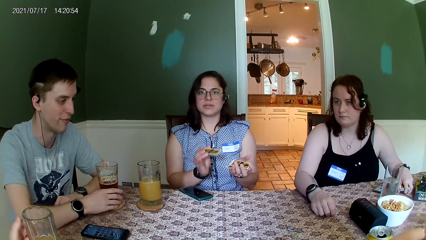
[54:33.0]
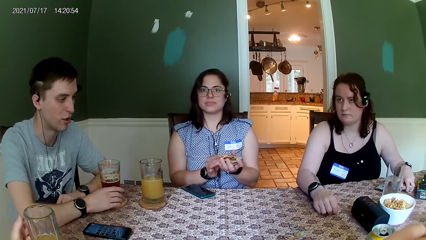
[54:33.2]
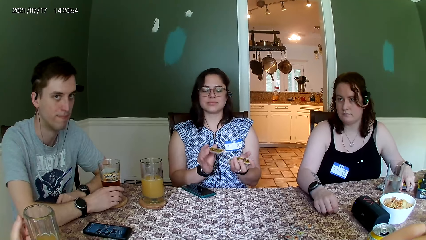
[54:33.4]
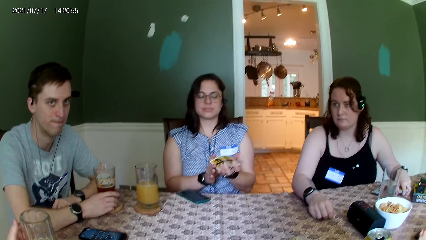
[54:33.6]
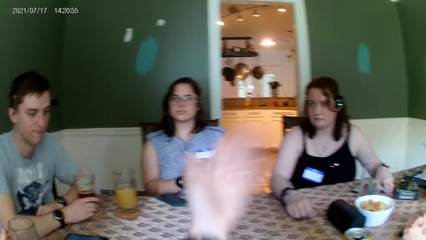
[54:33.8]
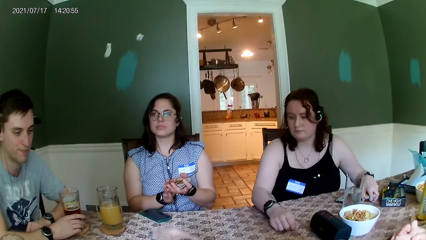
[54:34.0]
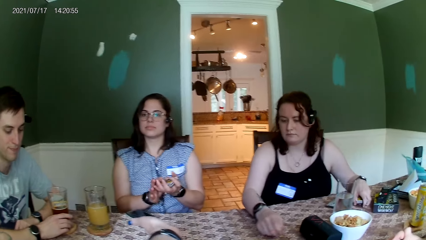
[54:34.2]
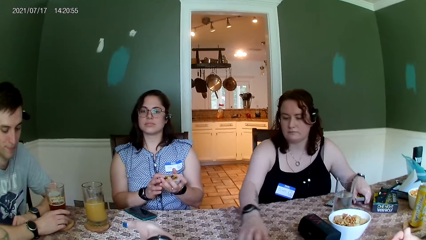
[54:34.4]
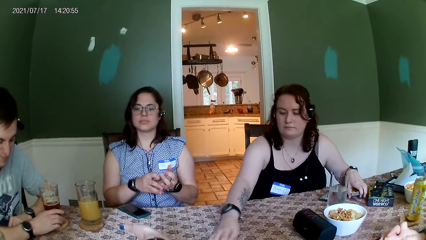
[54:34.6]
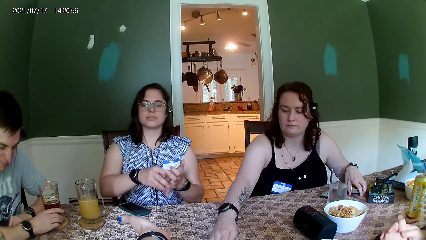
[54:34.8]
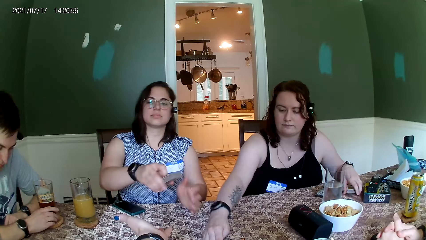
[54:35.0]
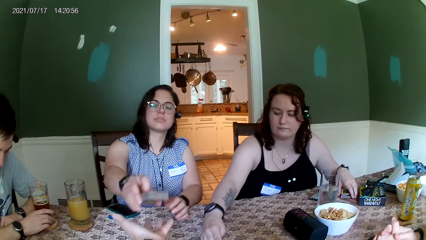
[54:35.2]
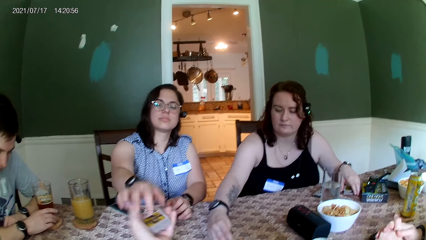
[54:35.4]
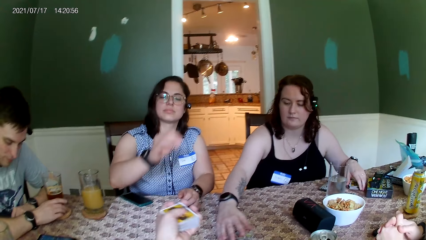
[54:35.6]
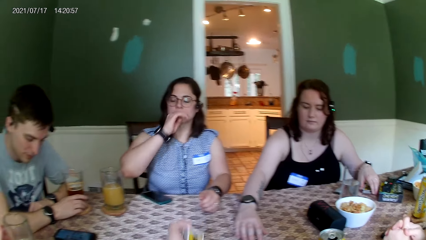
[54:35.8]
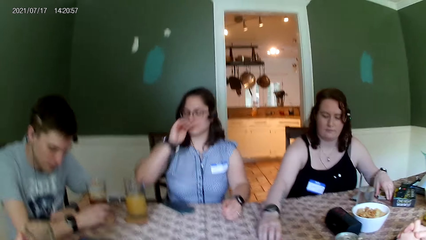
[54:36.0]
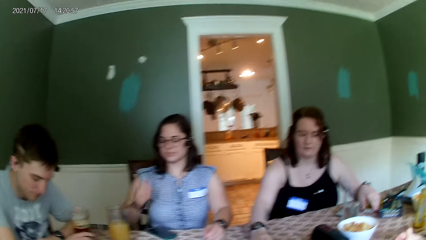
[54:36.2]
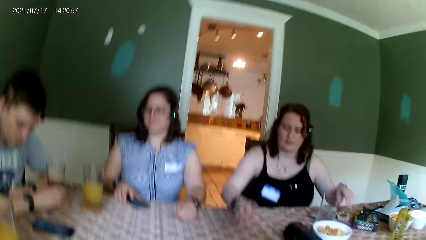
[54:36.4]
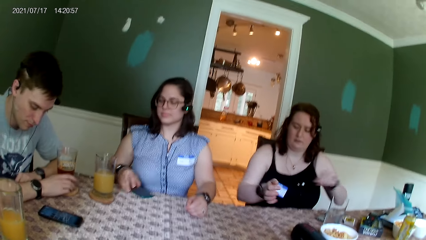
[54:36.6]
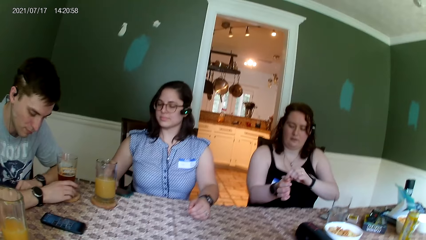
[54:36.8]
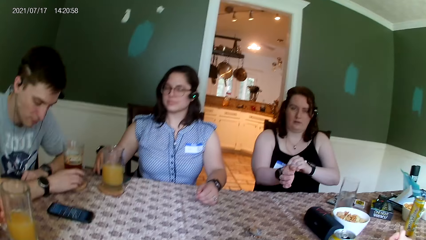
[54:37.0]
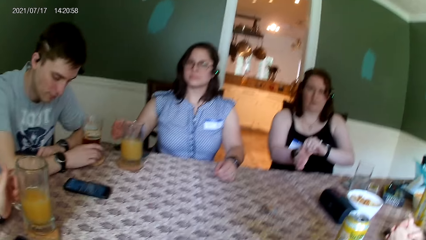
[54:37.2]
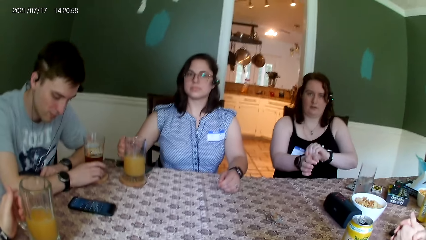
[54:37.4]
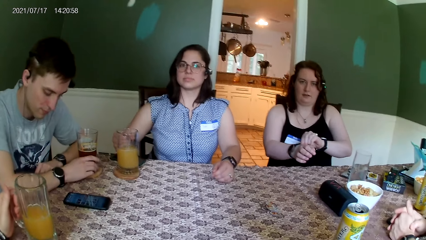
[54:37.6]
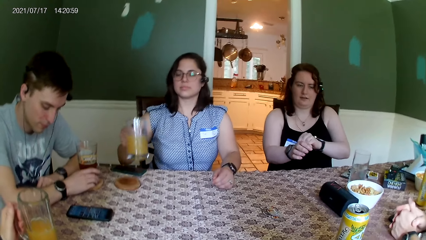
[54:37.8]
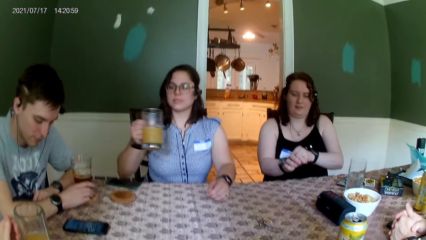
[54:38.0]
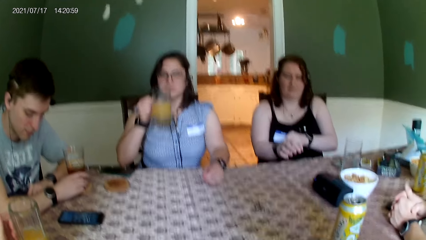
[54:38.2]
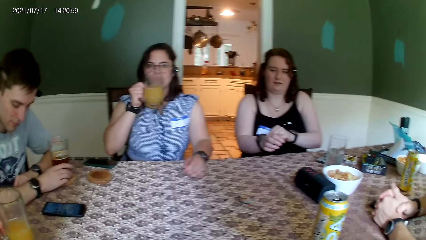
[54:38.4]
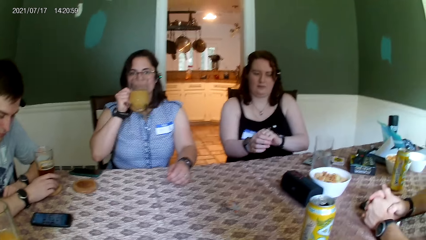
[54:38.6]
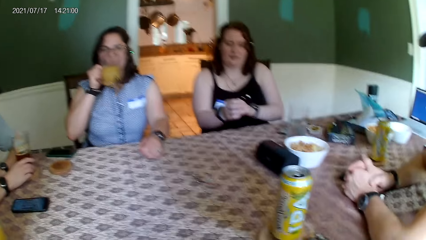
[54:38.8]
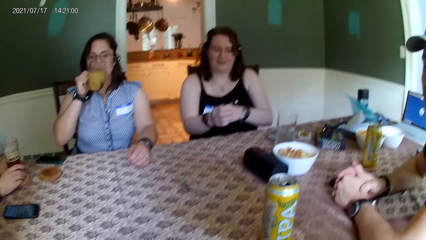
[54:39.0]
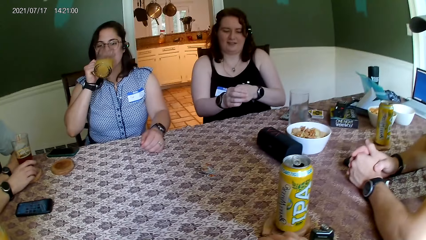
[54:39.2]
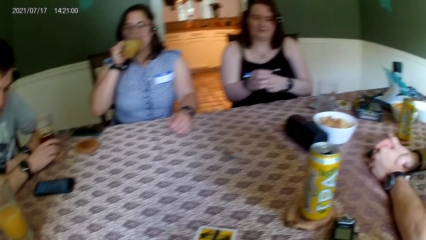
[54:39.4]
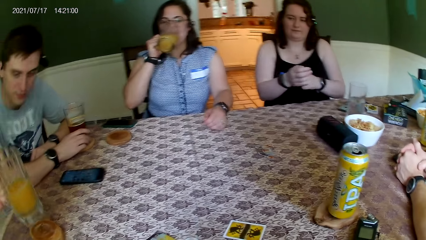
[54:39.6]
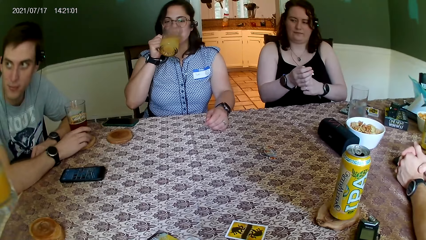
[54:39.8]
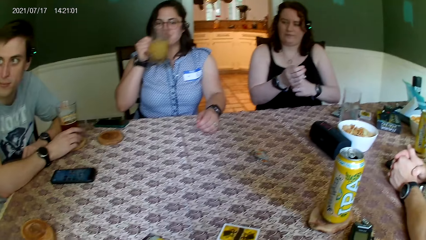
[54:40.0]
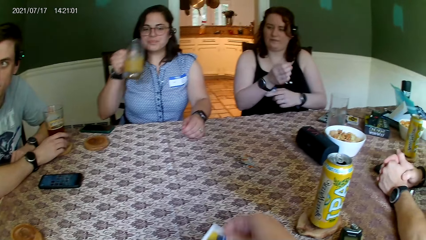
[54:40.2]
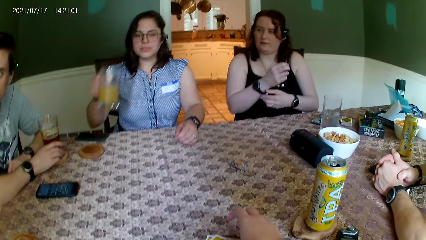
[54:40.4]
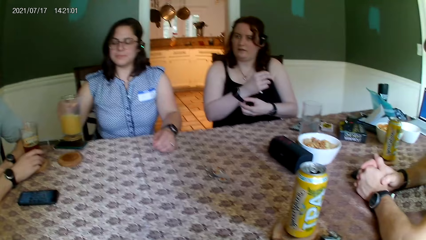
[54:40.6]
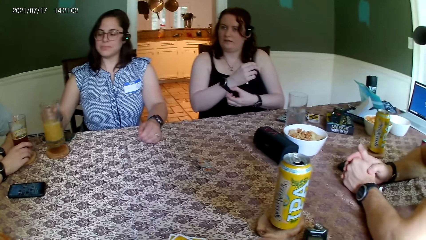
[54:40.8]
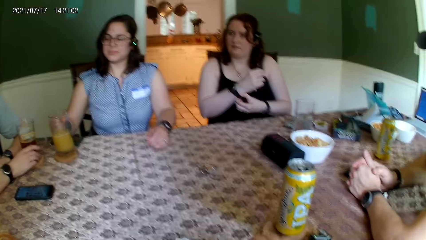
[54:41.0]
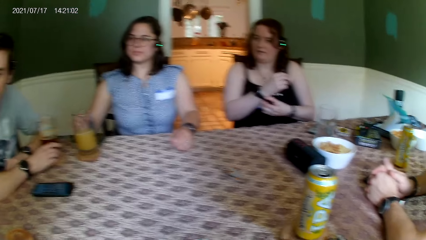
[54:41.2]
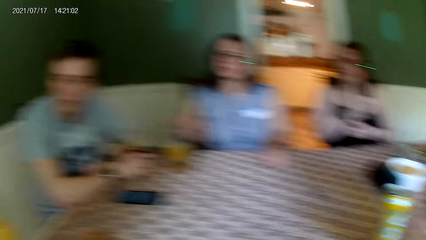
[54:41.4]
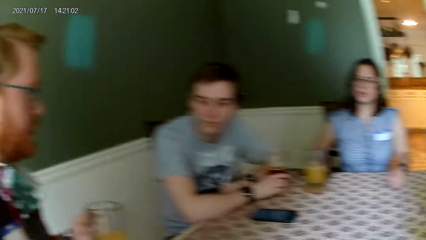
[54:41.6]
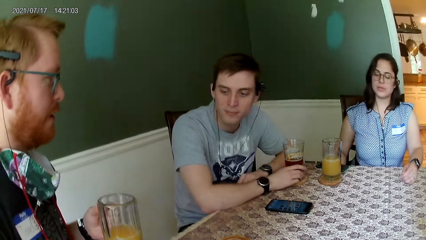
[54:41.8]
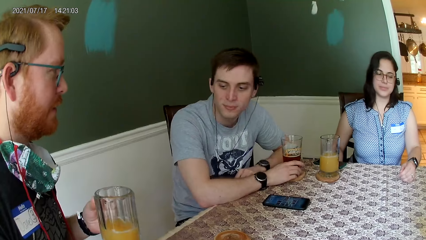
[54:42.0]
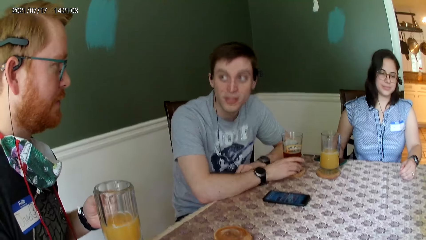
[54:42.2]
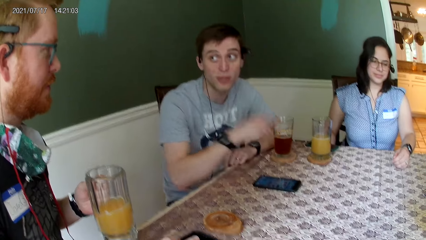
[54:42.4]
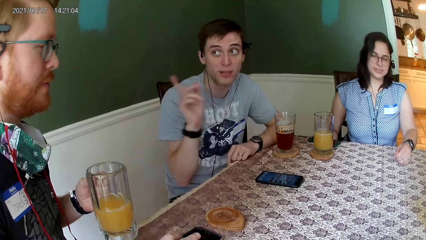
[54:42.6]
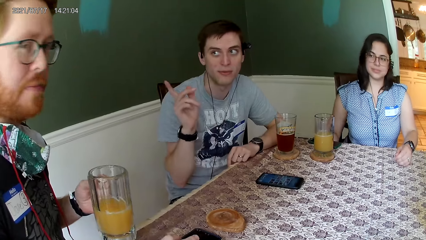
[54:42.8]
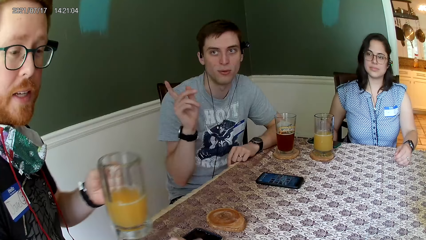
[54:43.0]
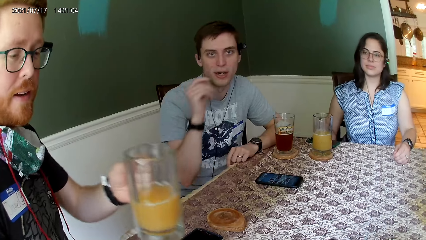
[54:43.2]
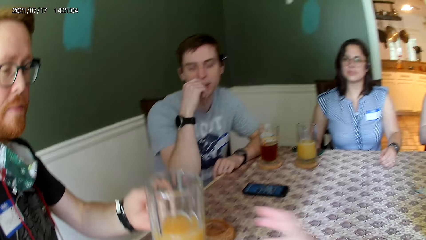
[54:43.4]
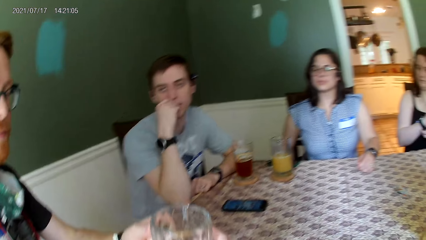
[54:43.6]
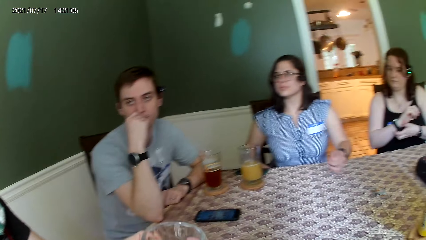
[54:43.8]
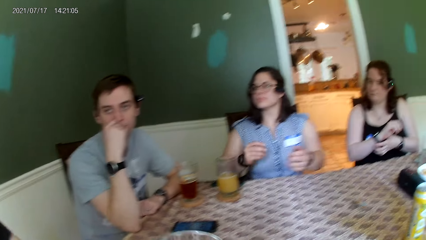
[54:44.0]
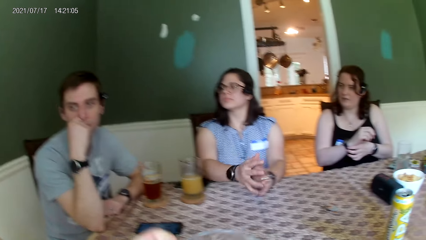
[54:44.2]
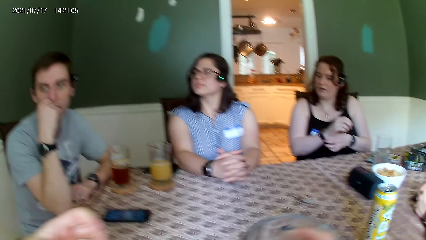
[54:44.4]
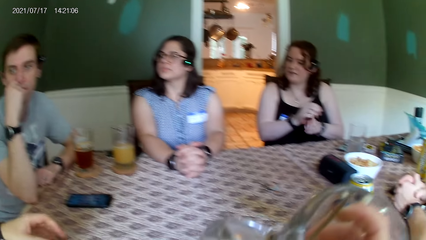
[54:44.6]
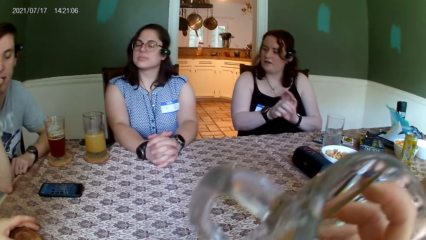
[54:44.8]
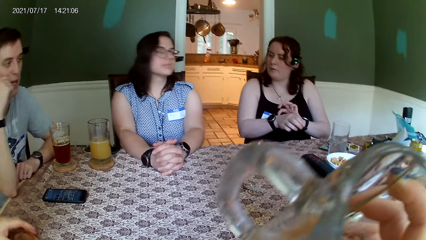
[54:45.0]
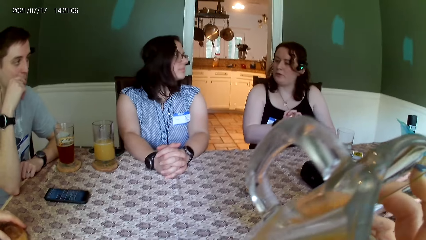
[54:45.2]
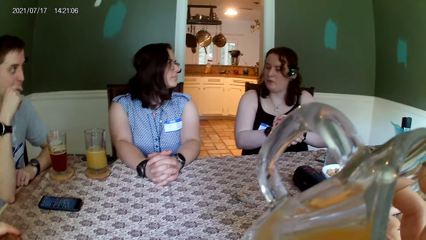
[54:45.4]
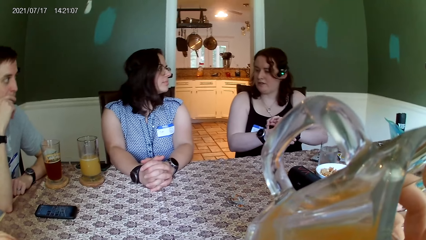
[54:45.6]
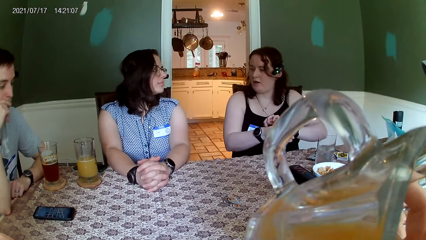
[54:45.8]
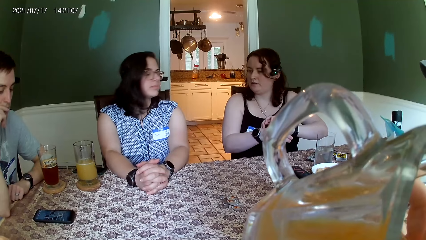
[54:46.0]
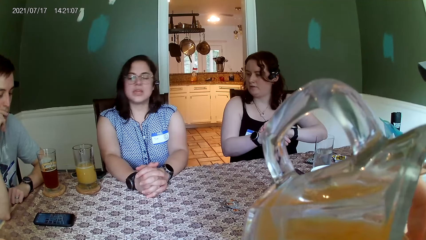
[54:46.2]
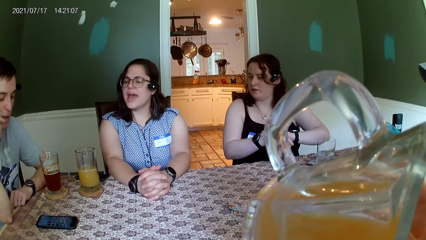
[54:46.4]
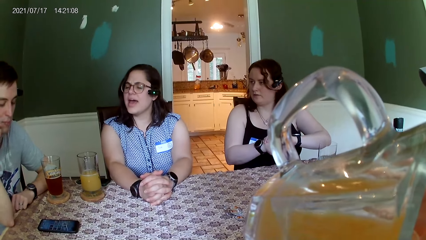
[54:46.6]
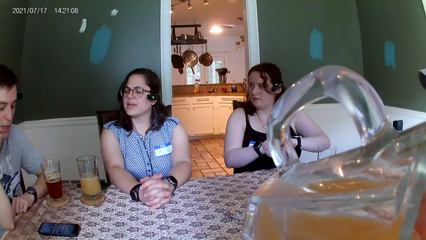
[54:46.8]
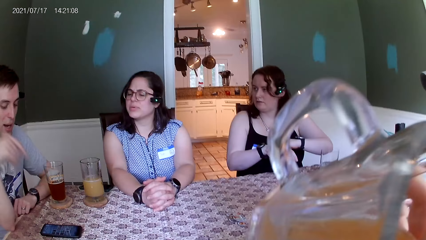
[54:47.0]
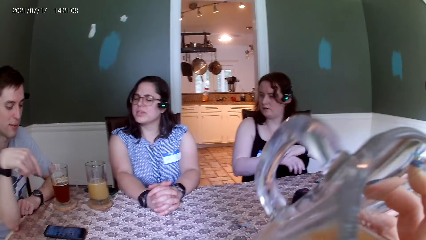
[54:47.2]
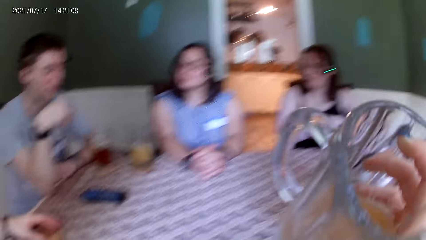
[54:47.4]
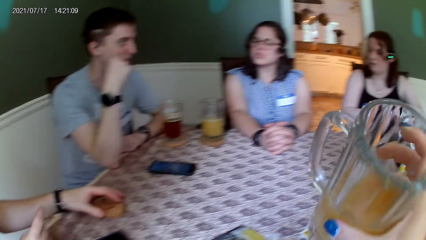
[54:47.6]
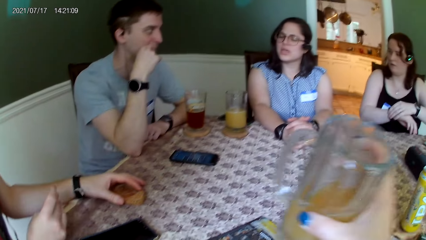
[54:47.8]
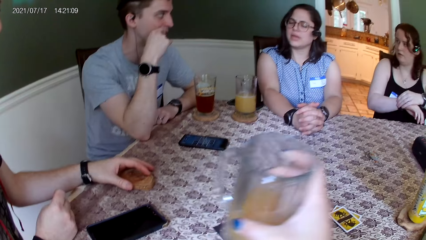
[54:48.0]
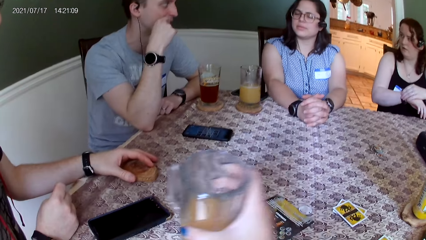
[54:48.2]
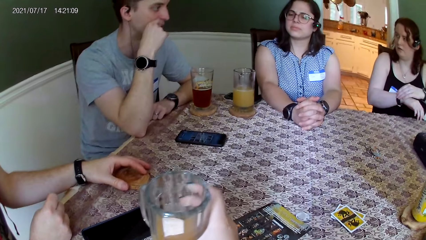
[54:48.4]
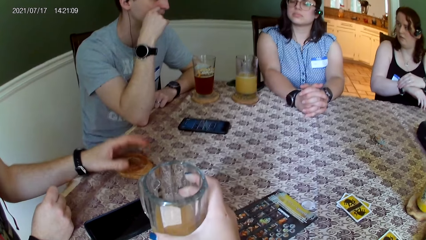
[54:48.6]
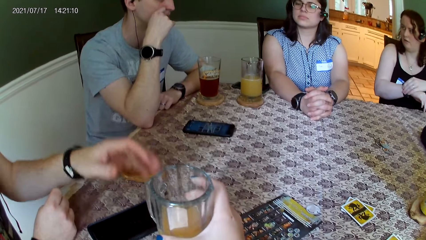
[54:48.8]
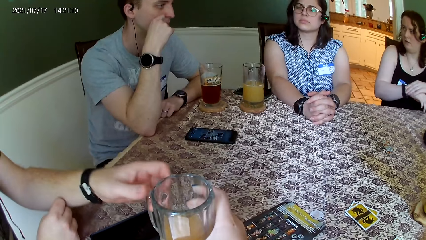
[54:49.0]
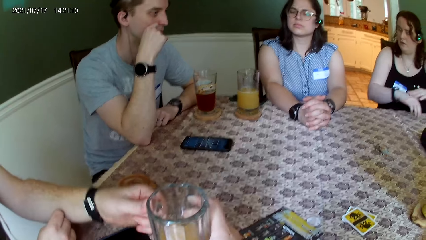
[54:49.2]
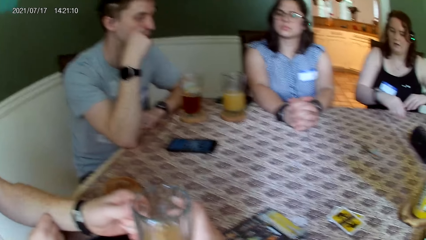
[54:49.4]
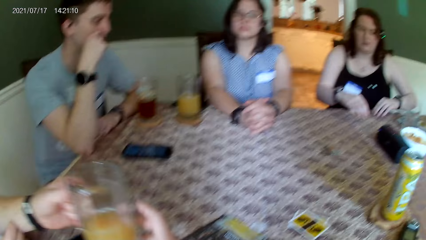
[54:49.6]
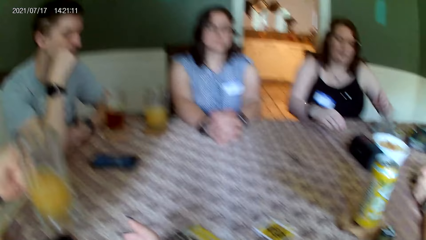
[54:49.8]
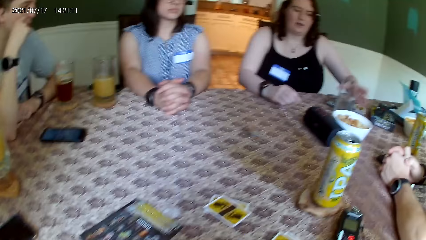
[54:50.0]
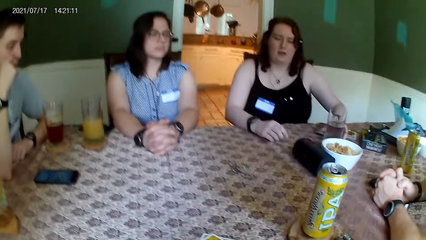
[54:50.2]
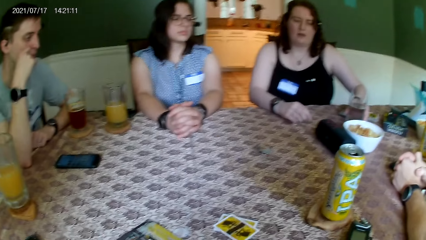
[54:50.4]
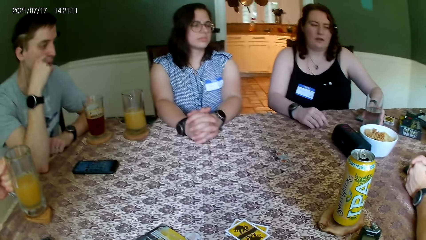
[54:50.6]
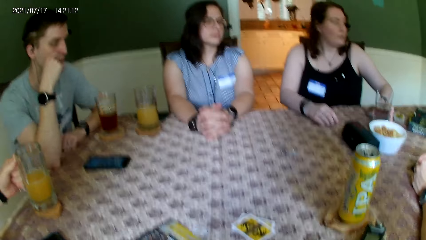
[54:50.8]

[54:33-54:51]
The camera wearer converses with a woman. The woman passes the cards to the camera wearer's left hand with her right hand. The camera wearer whispers words to a man. The woman picks up a glass of juice from a coaster on the table. The woman takes a sip from the glass of juice in her right hand. The man interacts with another man. The woman places the glass of juice on the coaster on the table. The camera wearer converses with the first man. The first man passes the glass of juice in his left hand to the camera wearer's right hand. The camera wearer drinks from the glass. They give the first man the glass.
